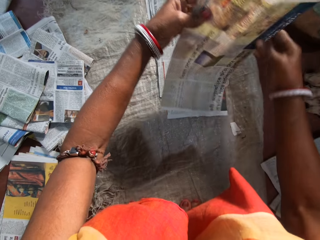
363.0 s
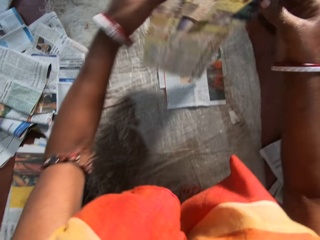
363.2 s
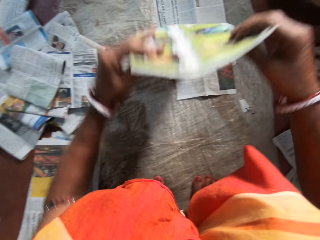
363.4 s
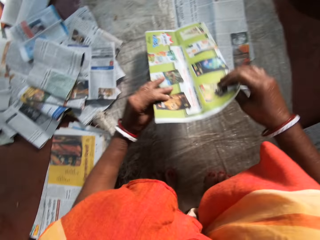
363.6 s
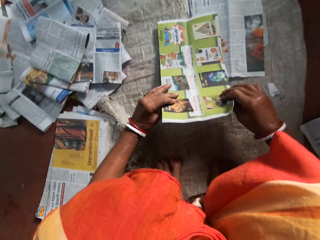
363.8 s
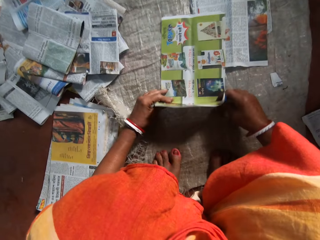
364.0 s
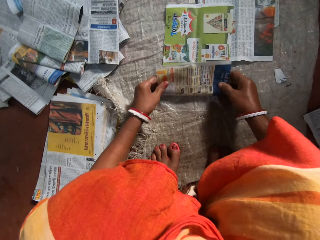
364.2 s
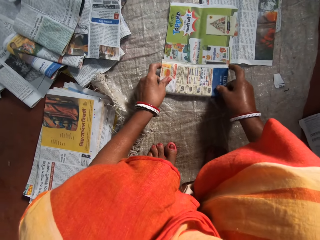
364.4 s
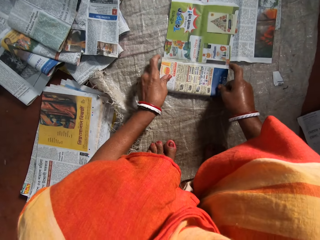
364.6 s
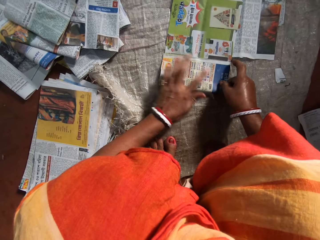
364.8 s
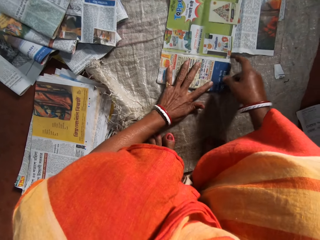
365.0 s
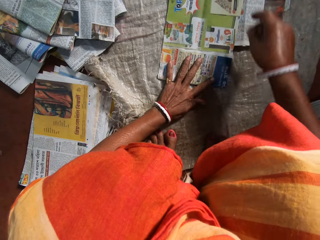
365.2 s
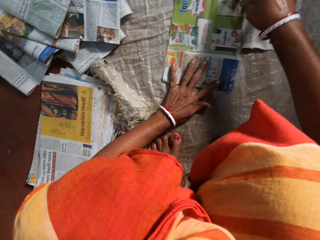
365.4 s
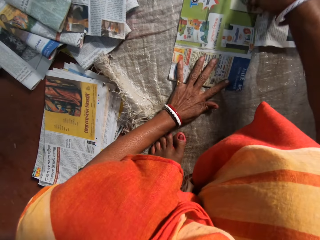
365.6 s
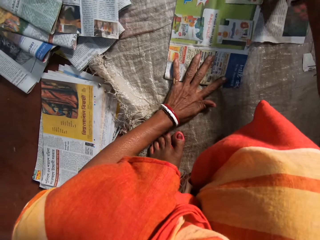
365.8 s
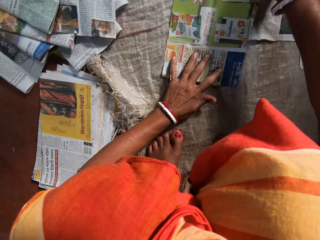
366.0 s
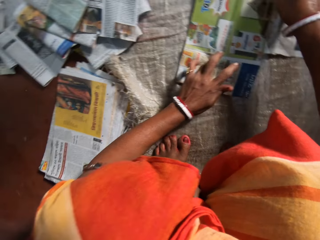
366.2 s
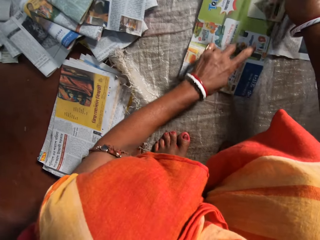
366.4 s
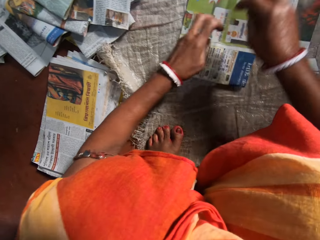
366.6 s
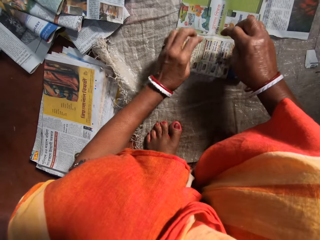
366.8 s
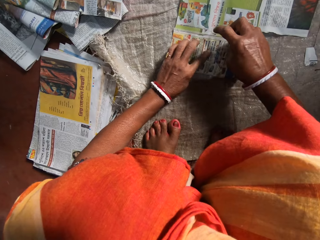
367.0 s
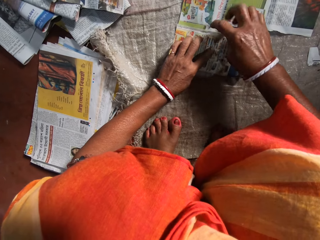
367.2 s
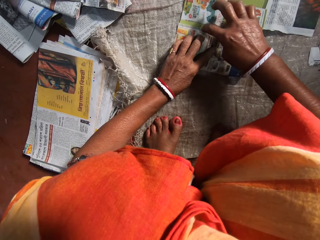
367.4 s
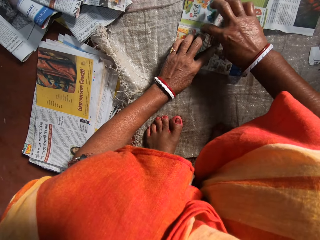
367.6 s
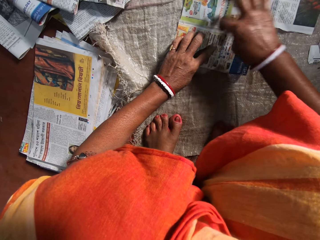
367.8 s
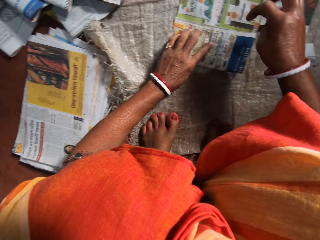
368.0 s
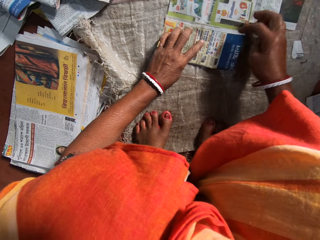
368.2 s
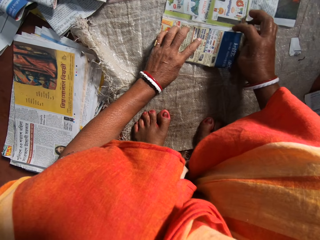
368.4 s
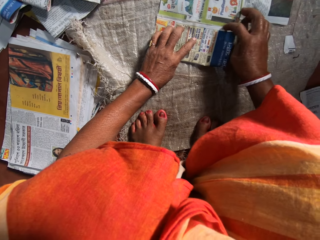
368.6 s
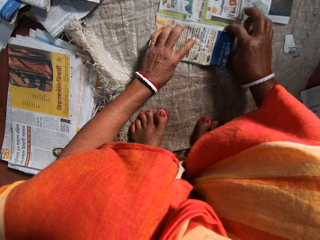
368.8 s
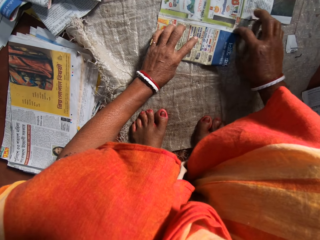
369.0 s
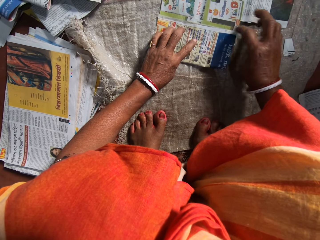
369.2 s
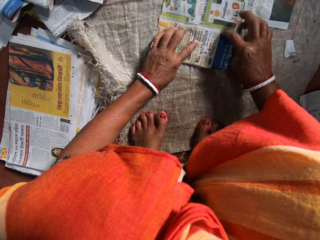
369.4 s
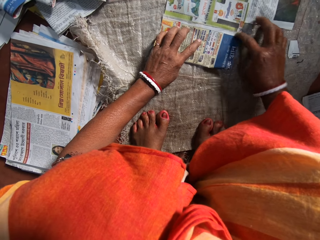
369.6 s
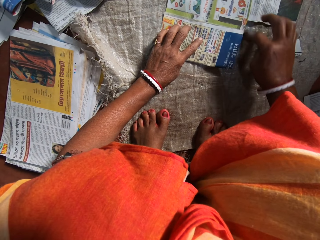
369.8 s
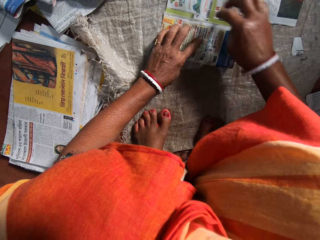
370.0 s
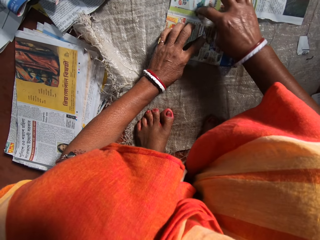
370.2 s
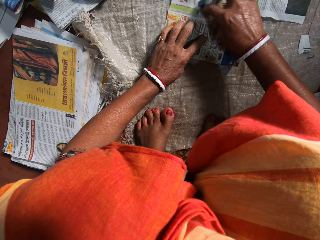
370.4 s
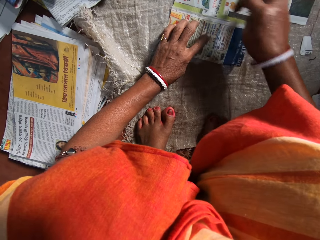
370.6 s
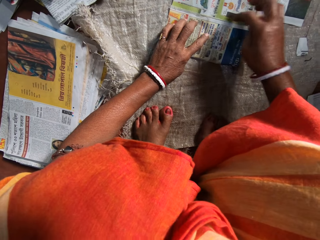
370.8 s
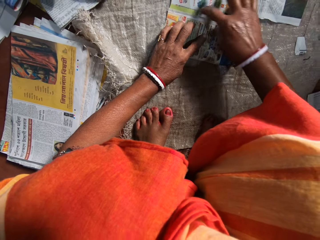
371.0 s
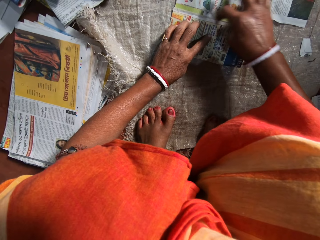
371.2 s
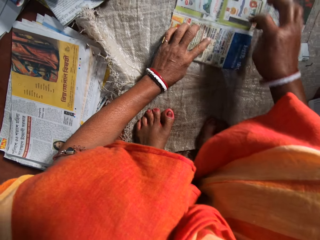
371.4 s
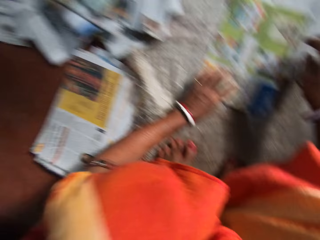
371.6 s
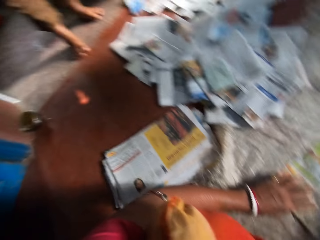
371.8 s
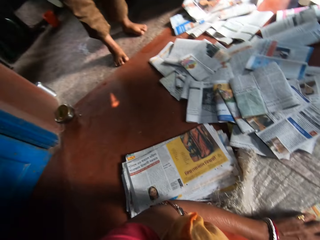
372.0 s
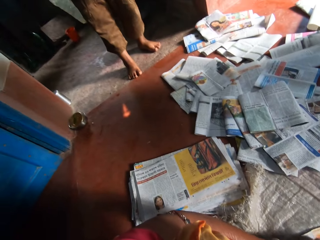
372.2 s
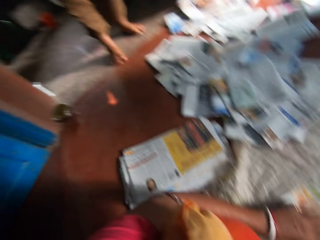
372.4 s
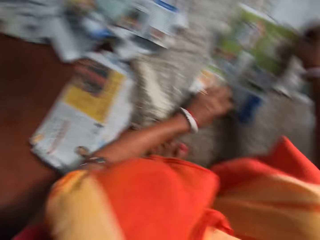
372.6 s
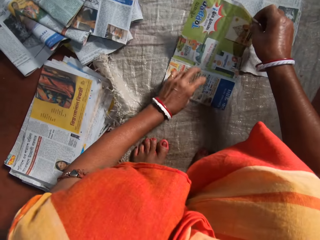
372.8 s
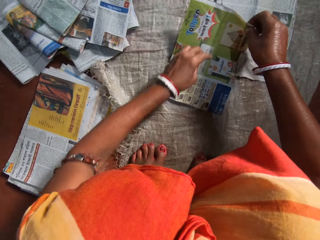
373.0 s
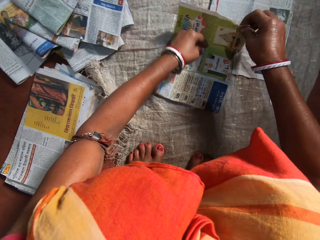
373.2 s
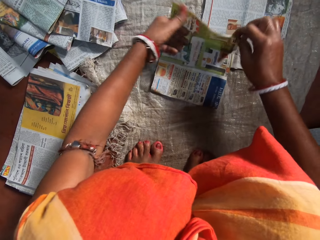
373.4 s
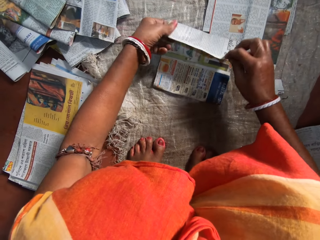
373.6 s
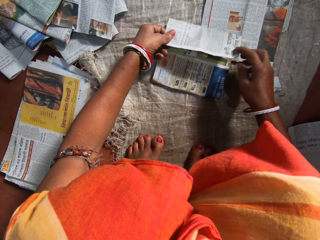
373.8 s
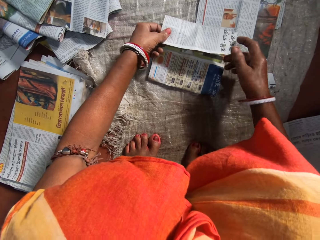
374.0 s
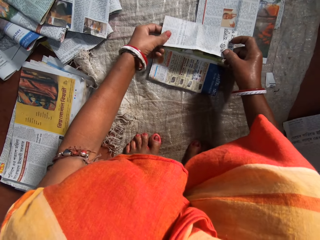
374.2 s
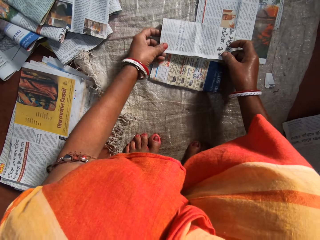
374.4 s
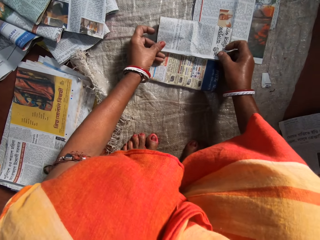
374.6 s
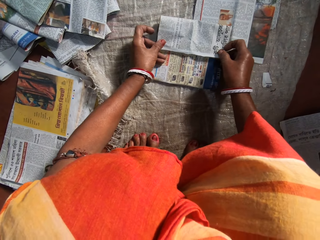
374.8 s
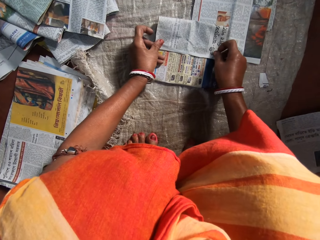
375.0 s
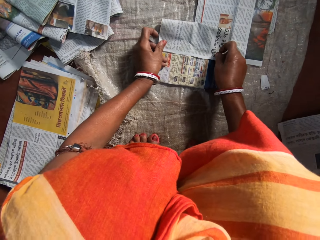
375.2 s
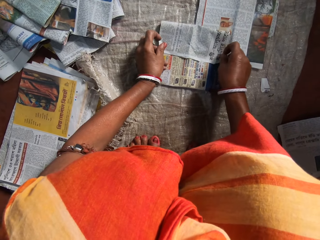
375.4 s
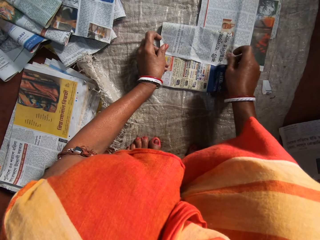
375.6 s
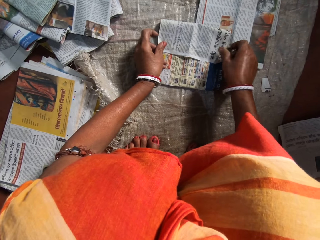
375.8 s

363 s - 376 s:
The camera wearer turns the newspaper and places the newspaper on a sack. She folds the paper on the floor with both hands. She places her left hand on the newspaper. She applies glue on the newspaper. A child stands beside the camera wearer. The camera wearer turns to the newspaper. She folds the newspaper.

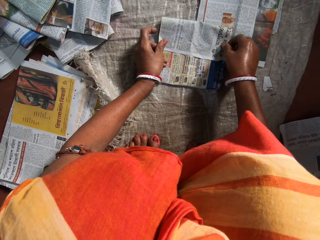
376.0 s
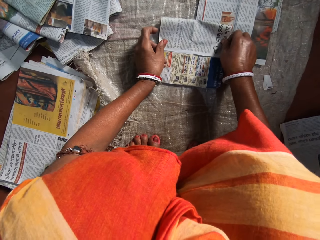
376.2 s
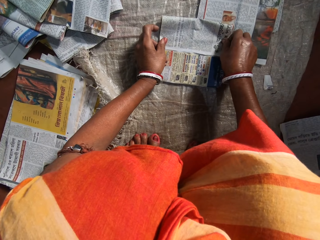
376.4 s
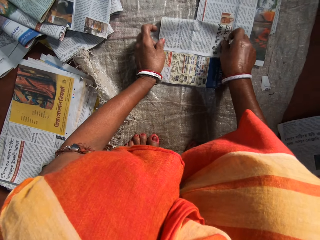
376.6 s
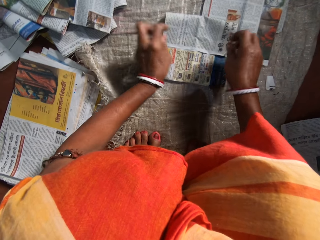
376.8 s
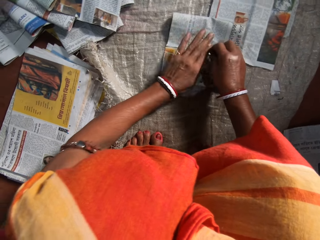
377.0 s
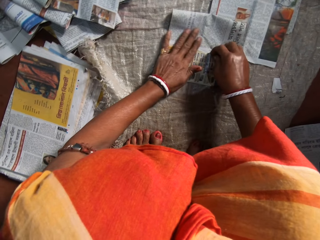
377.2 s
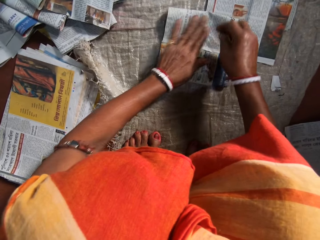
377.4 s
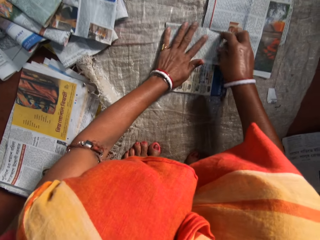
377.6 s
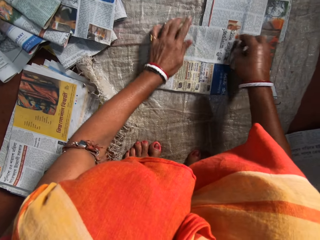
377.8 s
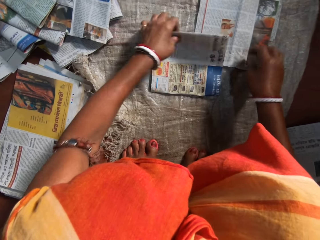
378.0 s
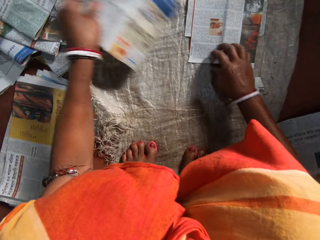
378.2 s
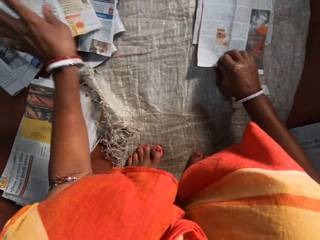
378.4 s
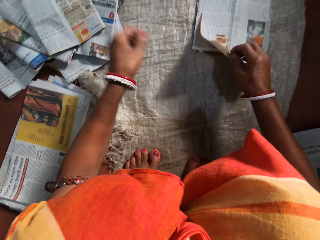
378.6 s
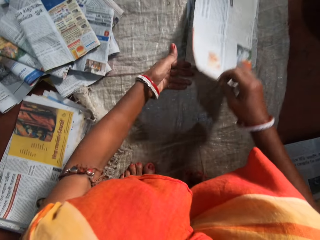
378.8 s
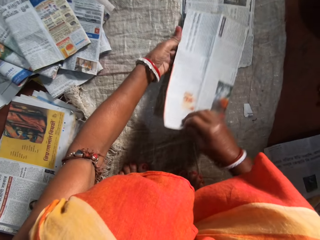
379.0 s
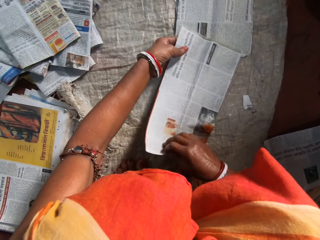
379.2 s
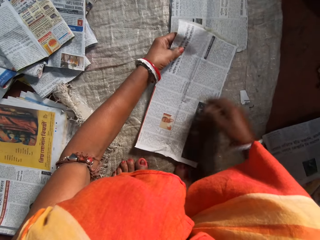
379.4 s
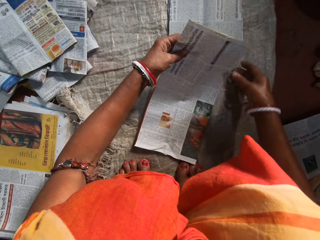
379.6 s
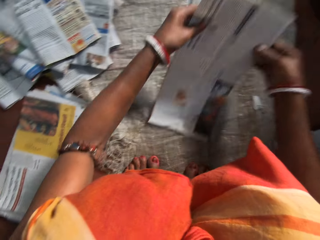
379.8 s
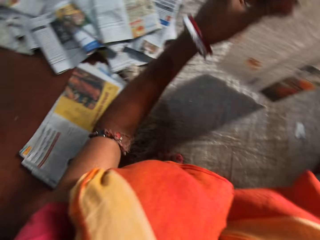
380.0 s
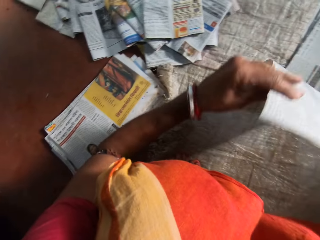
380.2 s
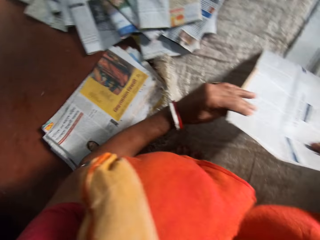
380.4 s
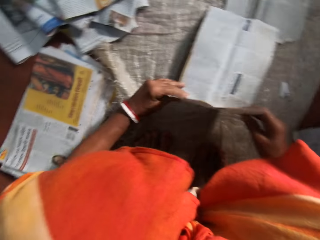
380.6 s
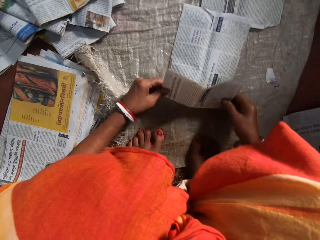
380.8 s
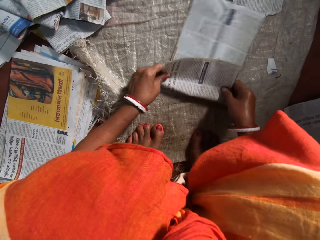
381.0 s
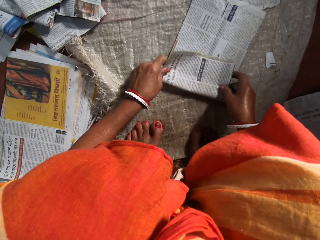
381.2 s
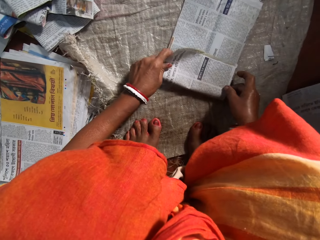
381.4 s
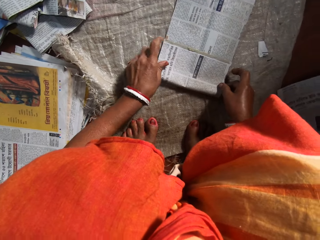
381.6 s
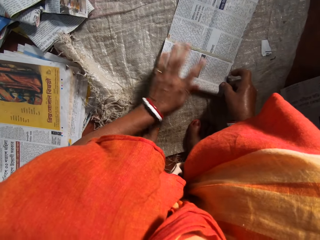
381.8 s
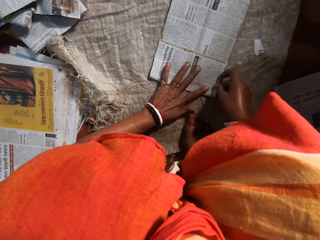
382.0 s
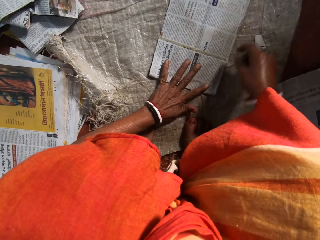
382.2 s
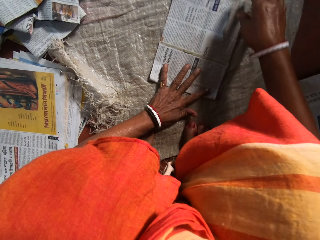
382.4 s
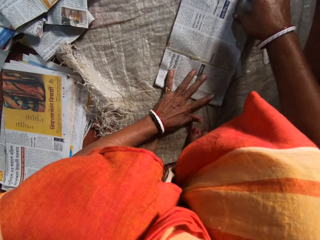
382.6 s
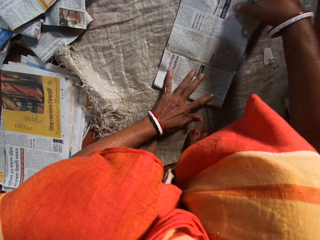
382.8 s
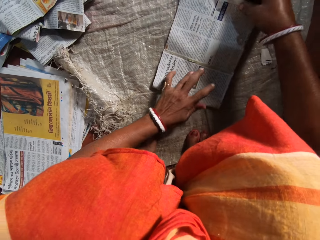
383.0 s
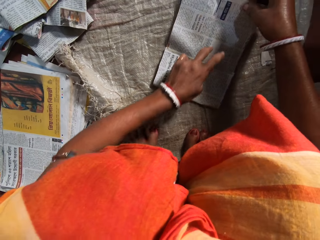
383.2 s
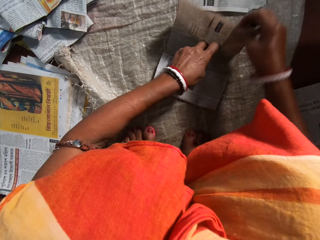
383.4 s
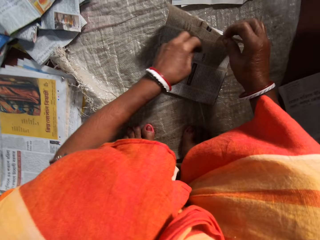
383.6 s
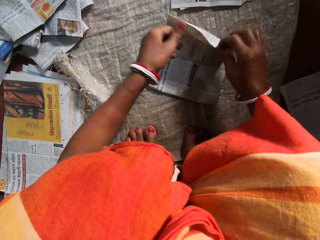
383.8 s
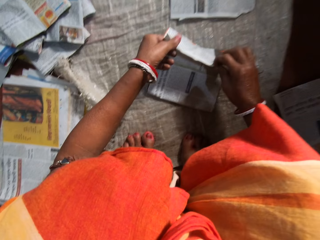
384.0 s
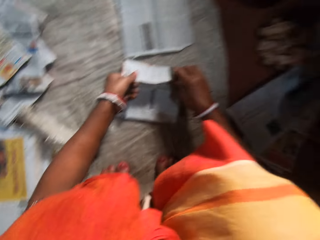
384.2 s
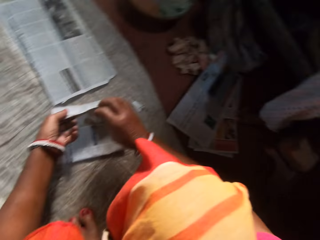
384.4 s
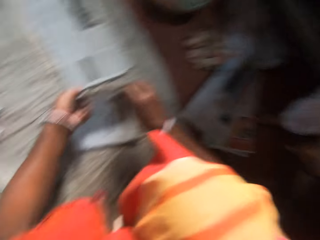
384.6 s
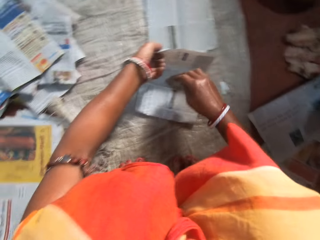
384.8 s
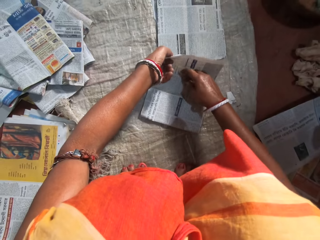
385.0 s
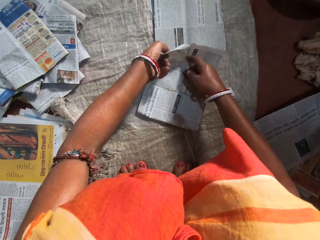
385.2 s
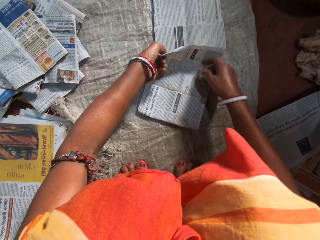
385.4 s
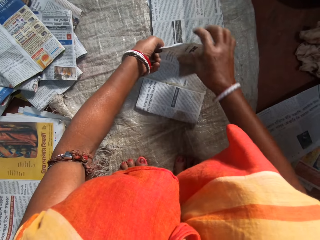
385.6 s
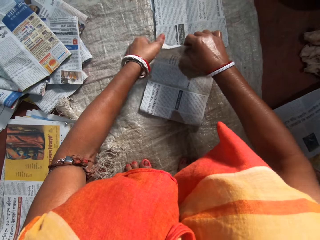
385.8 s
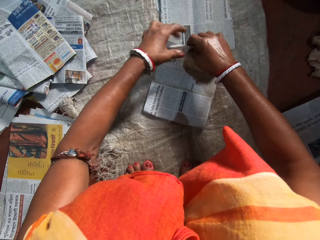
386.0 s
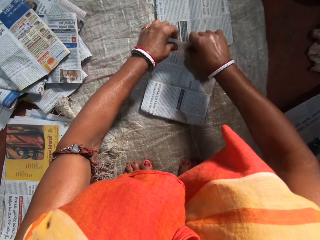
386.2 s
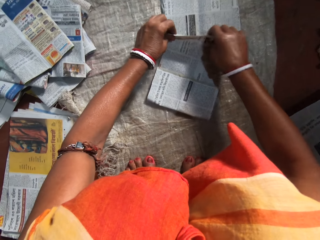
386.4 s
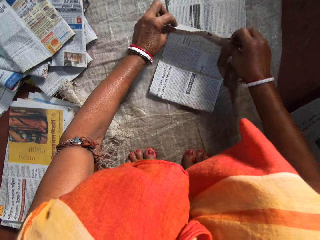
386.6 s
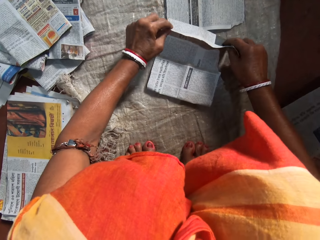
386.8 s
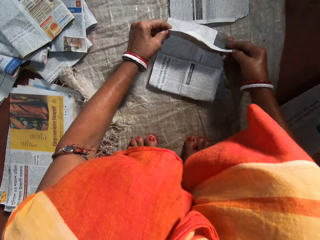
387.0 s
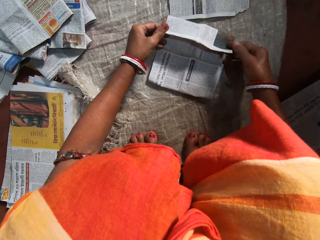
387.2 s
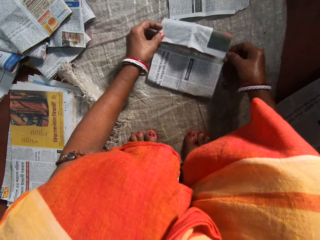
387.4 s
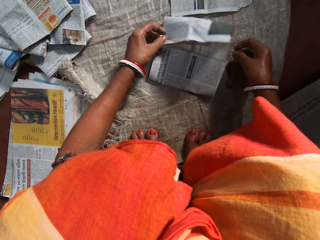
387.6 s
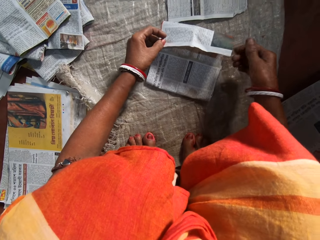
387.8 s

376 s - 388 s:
The camera wearer presses the newspaper with her hands. She lifts the newspaper from a sack and drops the folded paper with her left hand on a stack of folded papers. She picks a newspaper from the others. She turns to the newspaper and places the newspaper on a sack. She folds the paper on the floor with both hands. She places her left hand on the newspaper. She folds the newspaper. She aligns the newspaper.
